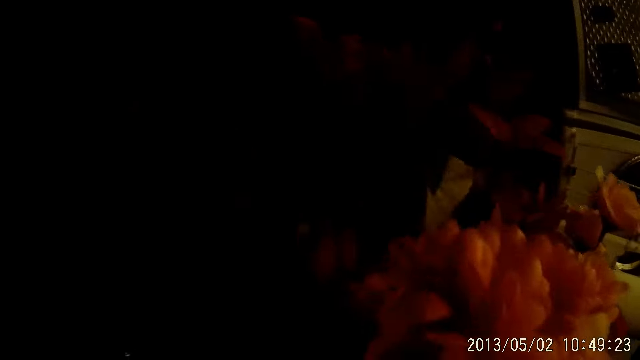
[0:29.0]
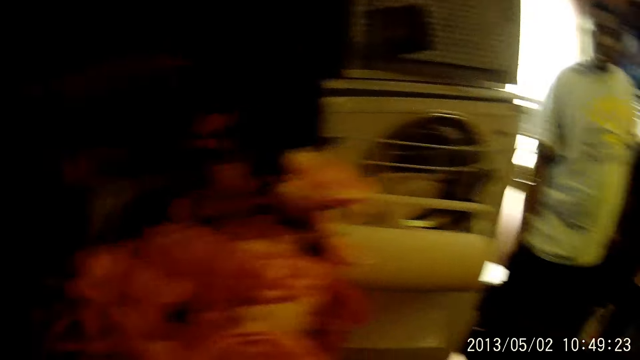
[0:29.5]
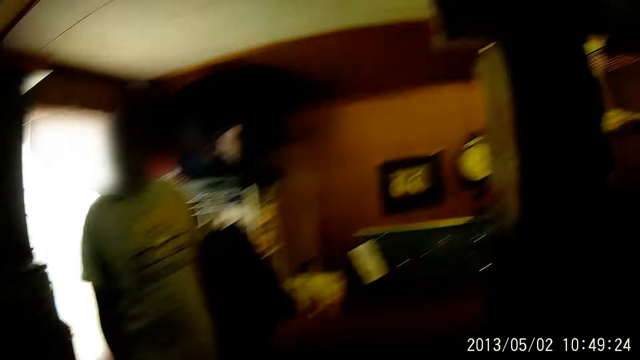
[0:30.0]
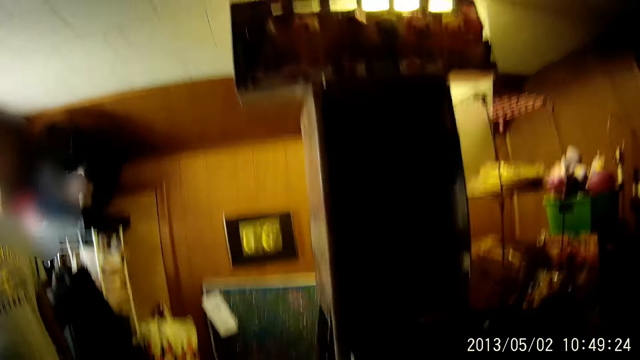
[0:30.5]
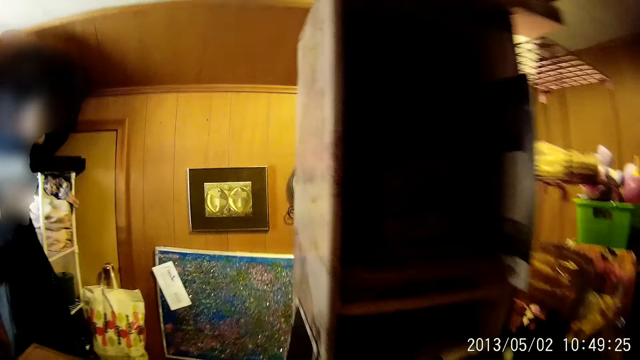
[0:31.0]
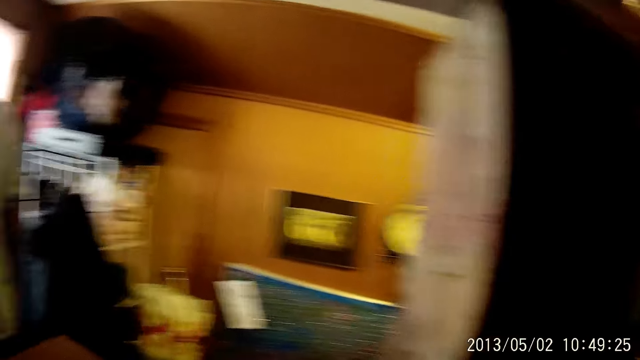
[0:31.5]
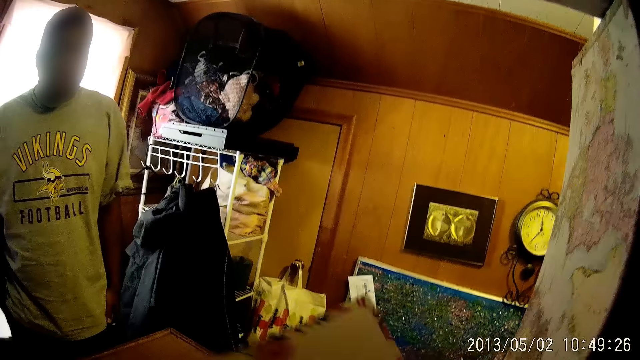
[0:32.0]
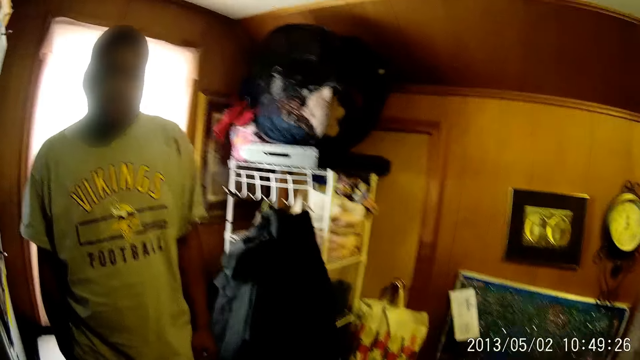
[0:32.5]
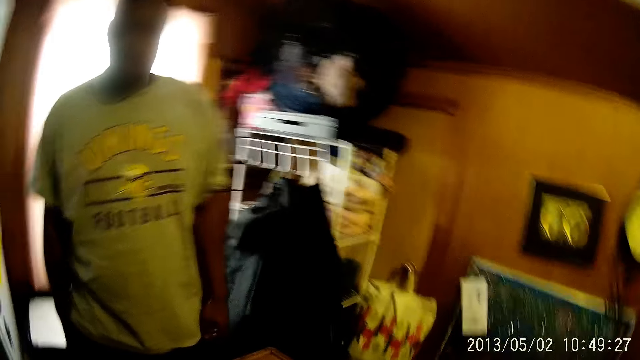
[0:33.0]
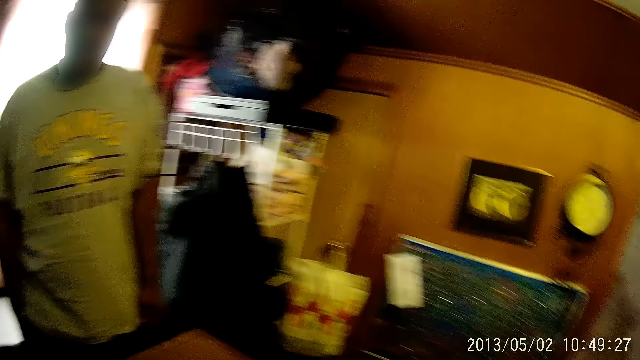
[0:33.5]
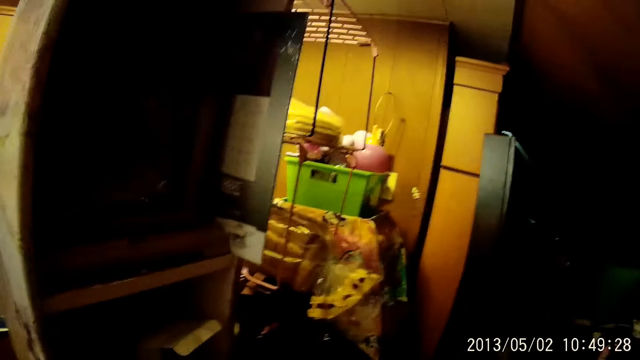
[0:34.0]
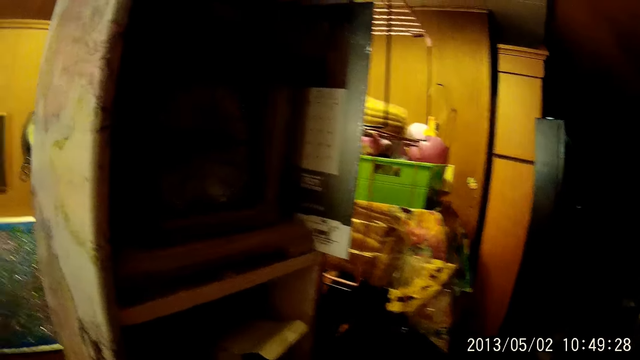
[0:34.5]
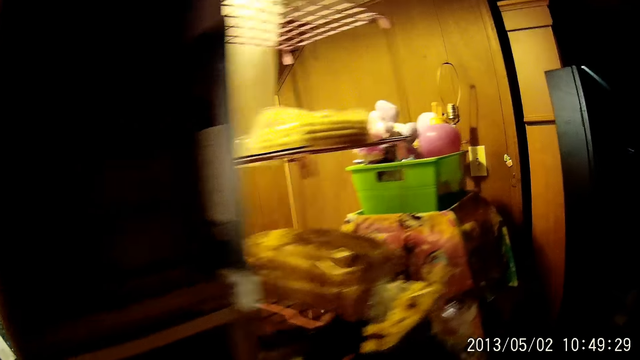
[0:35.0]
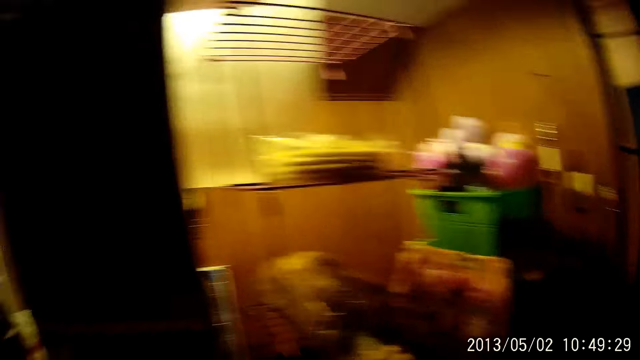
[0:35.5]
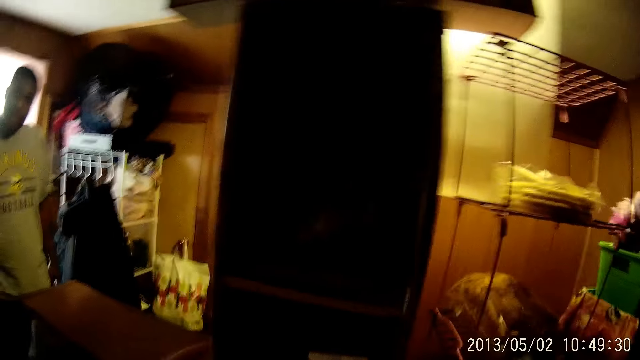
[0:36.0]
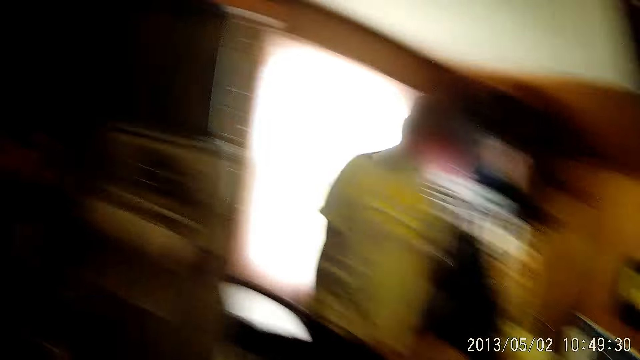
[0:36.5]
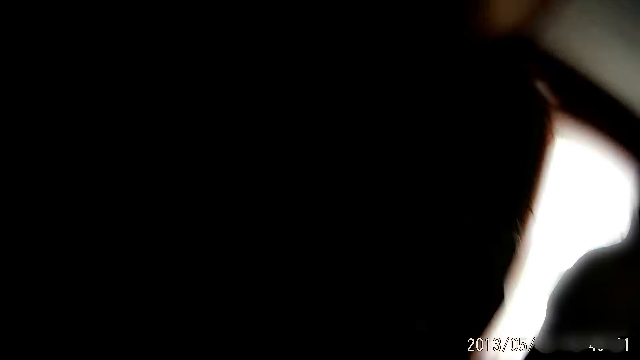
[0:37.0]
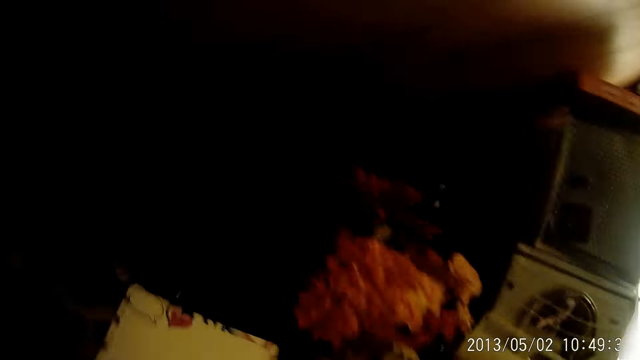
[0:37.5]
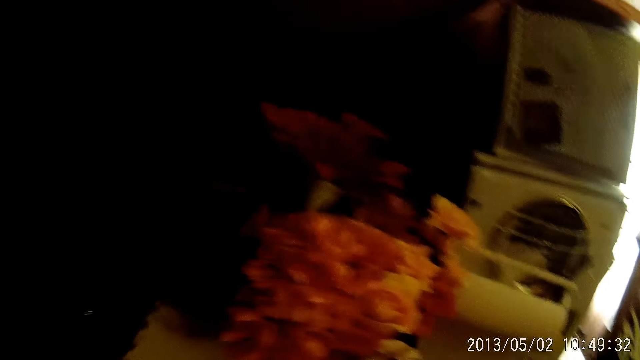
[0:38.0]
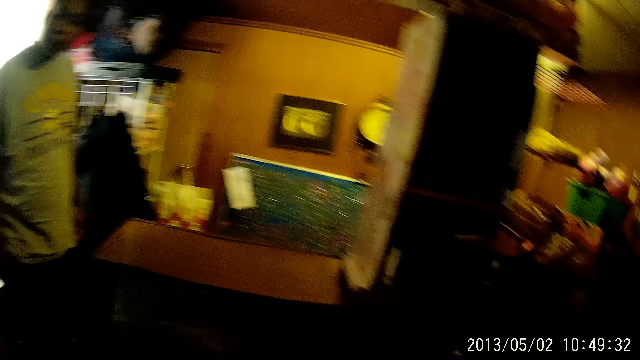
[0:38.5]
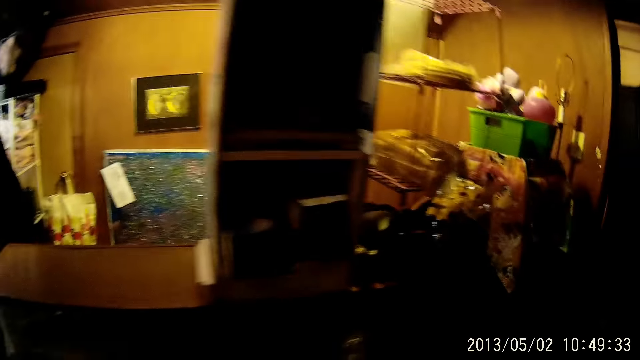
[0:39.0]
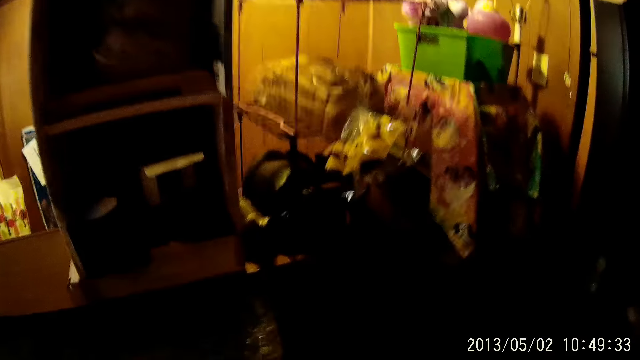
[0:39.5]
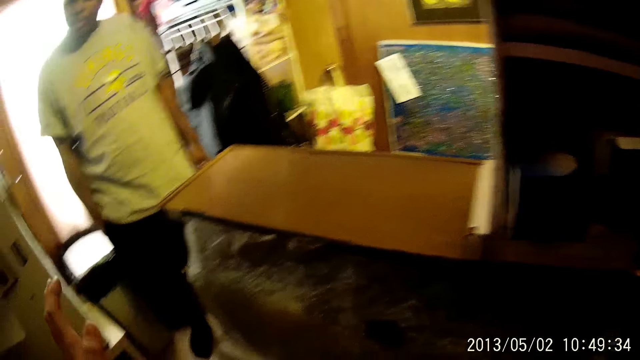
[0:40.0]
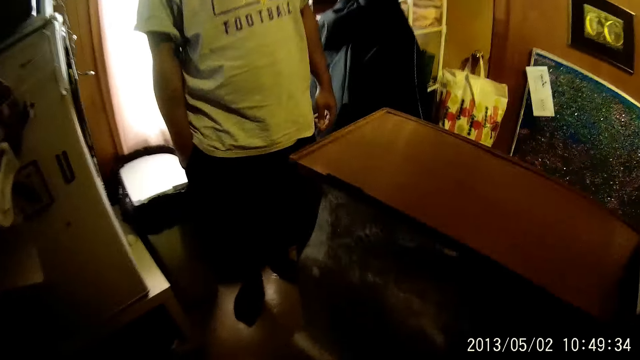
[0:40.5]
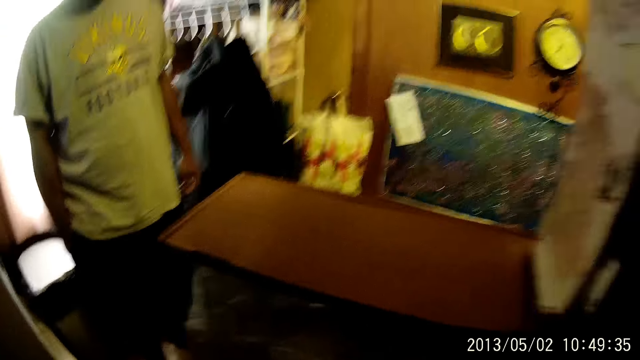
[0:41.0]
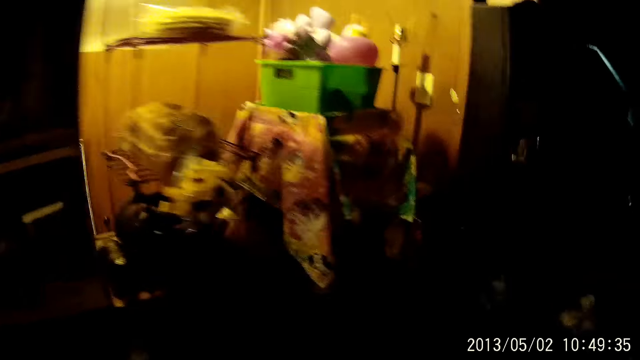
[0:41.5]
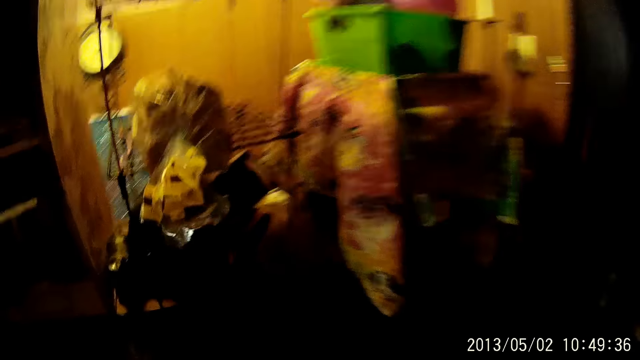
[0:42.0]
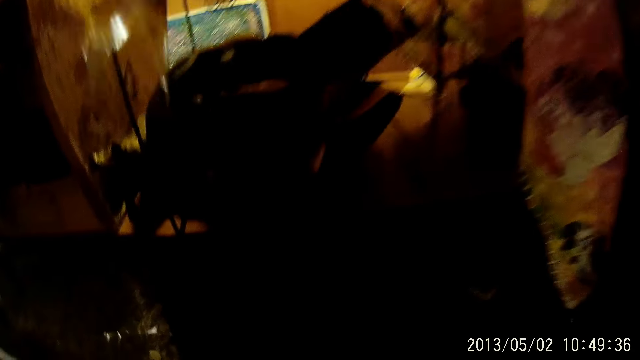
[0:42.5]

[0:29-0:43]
A man looks around. The camera wearer walks around. They hold something. They pick up a card from a table. They look around, walk around. The man looks at the camera wearer. The camera wearer keeps the card beside the floor. They walk around and move their hand. The man looks around. The camera wearer looks around.

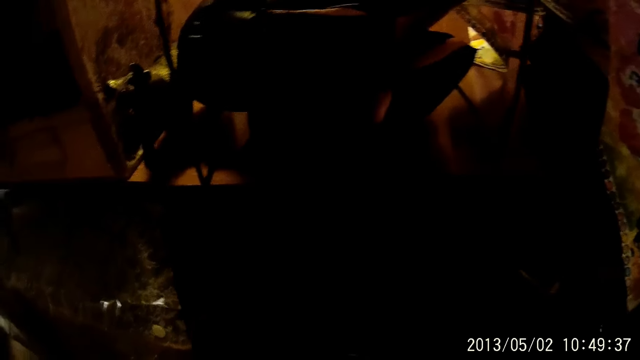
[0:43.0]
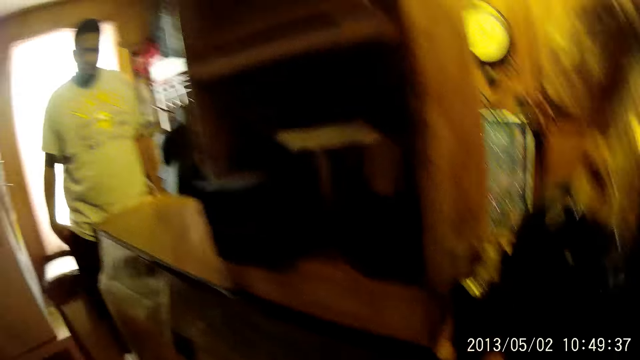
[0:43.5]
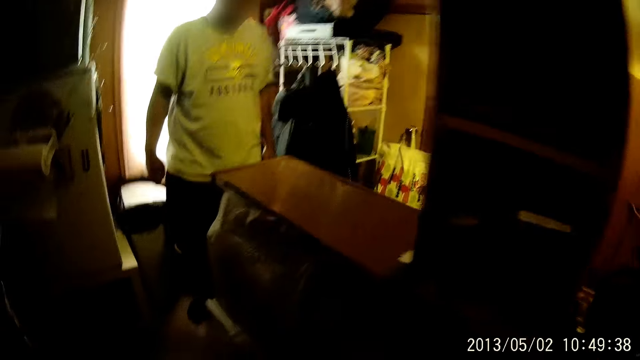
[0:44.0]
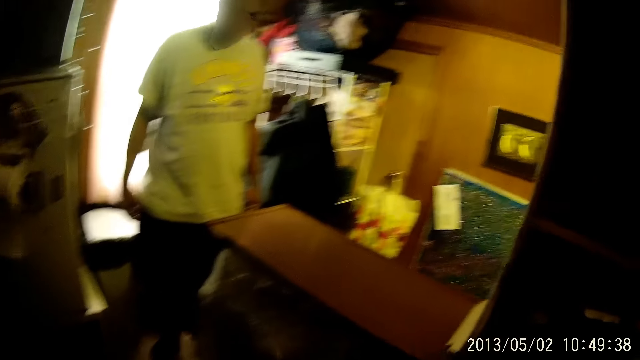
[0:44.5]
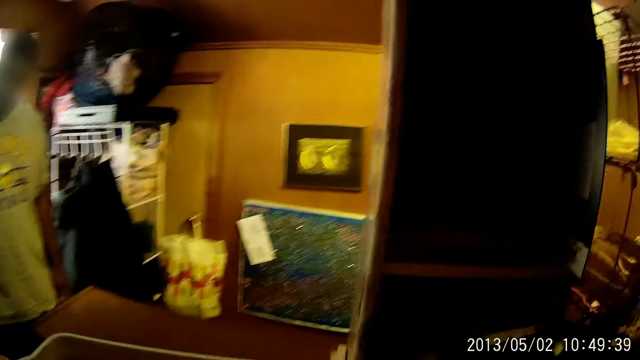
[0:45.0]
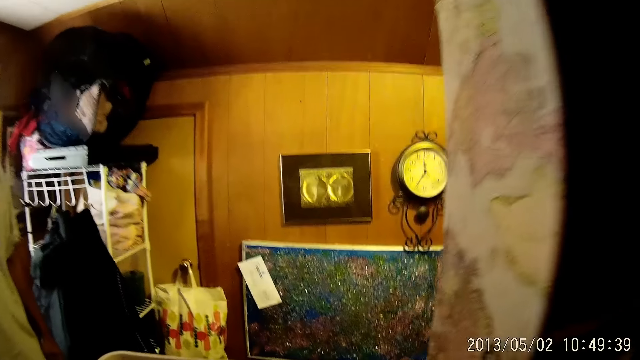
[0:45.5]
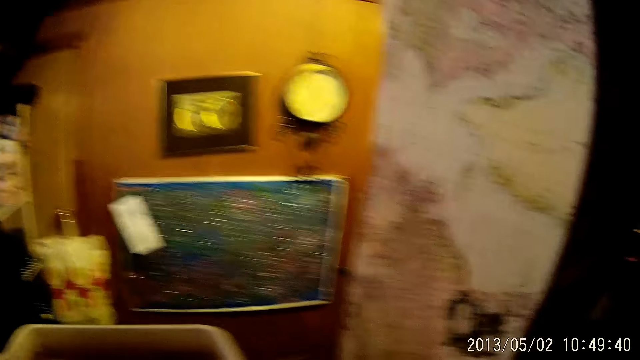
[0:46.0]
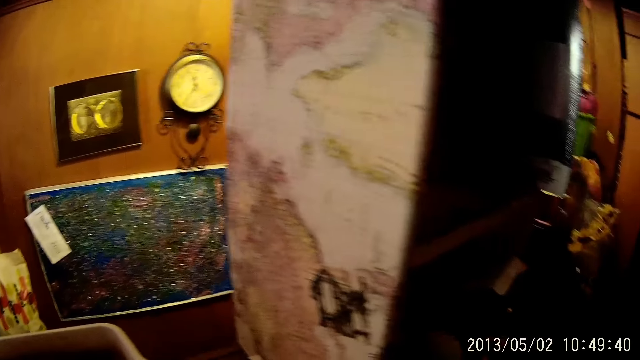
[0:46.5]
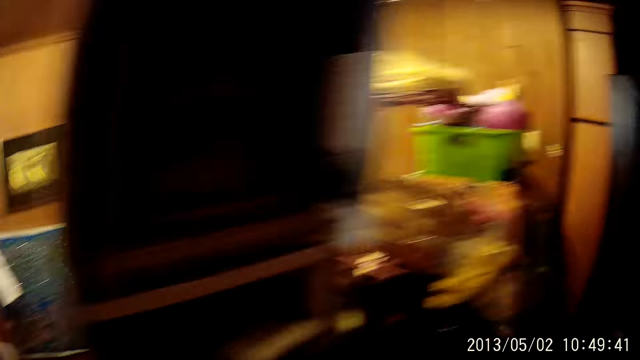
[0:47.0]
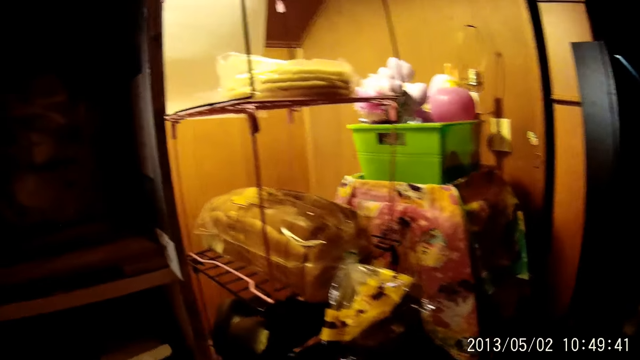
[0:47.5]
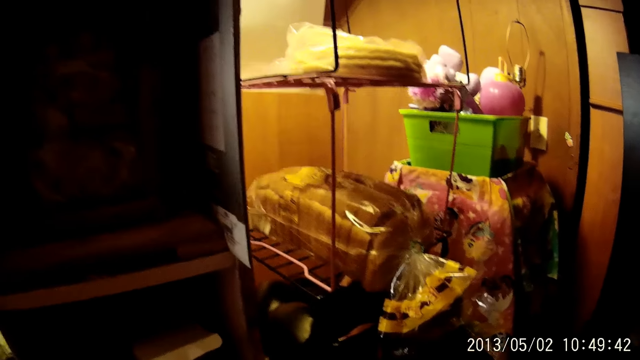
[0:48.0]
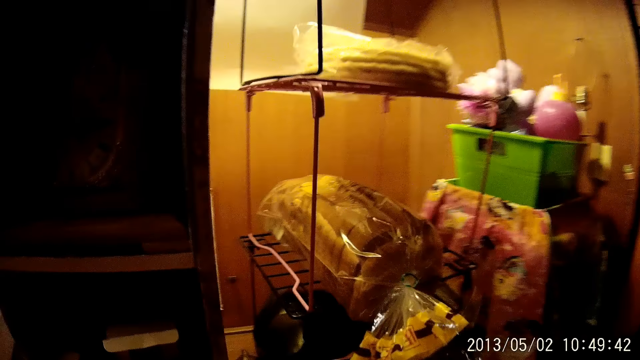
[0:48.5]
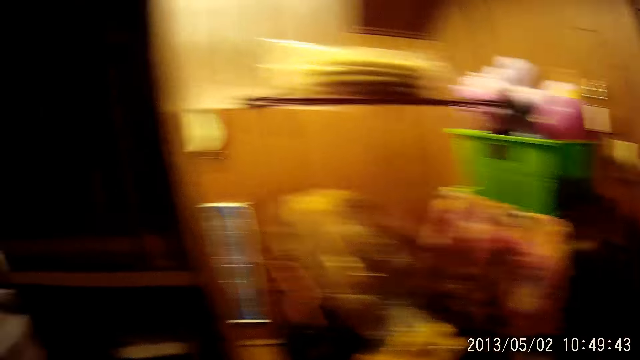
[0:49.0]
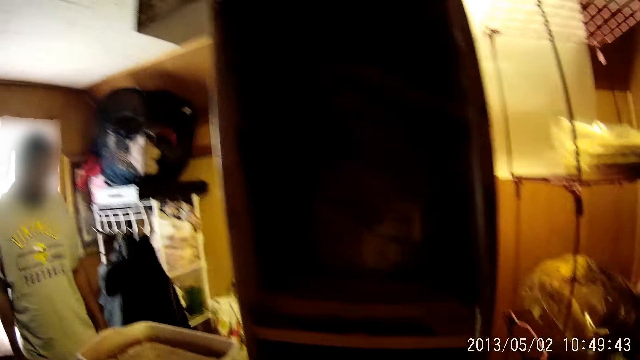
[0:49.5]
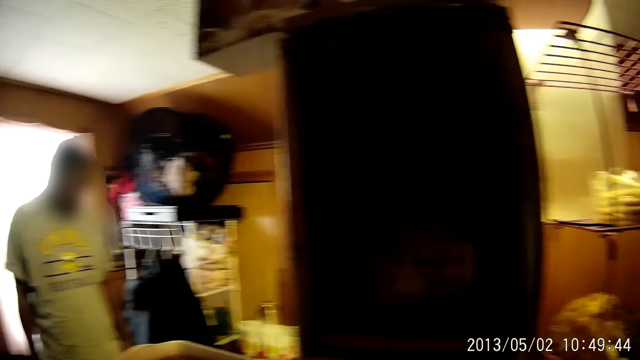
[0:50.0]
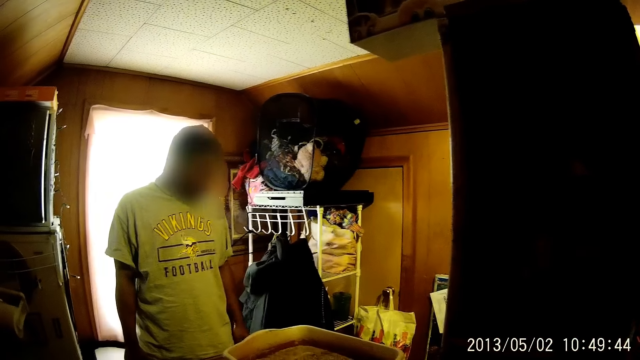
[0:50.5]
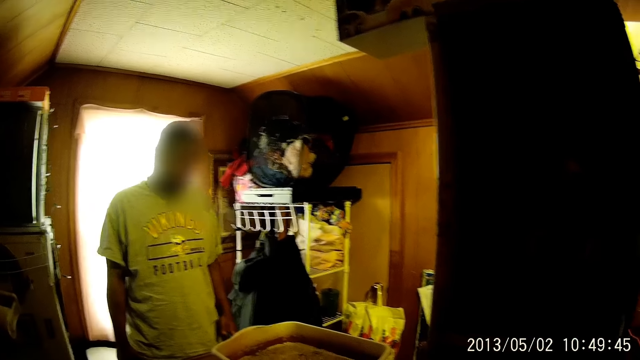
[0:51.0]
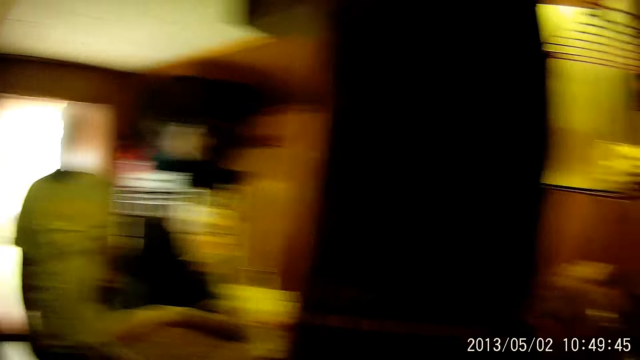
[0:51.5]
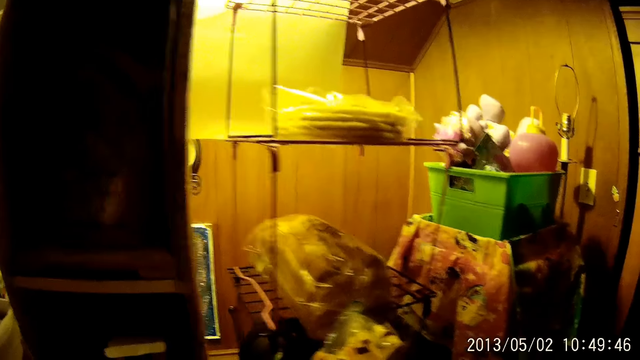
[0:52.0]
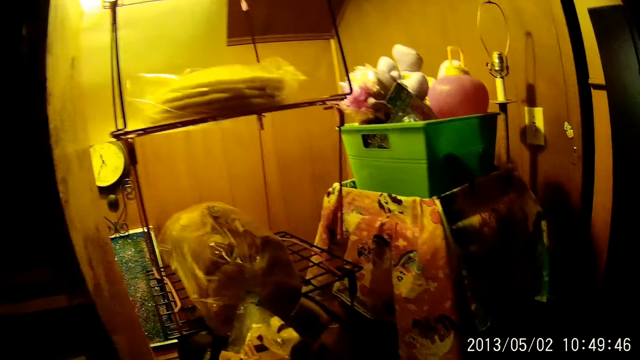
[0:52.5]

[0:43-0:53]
A man moves his hand. The camera wearer puts a container on the countertop. They look around. The man looks around and moves his hand.
